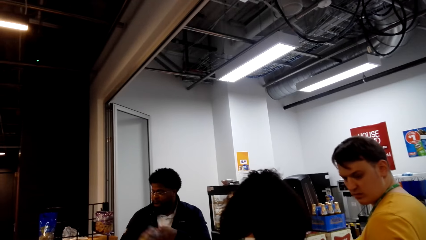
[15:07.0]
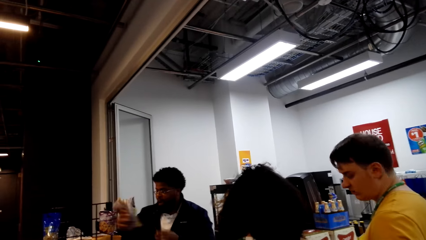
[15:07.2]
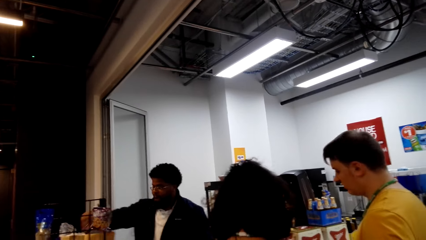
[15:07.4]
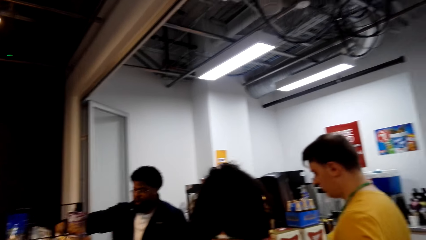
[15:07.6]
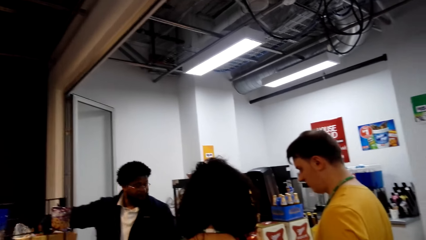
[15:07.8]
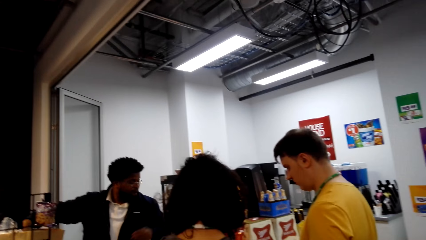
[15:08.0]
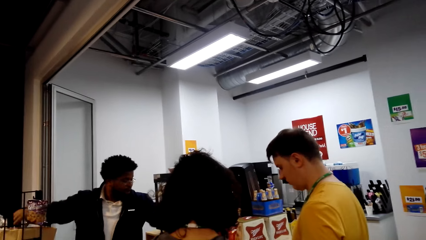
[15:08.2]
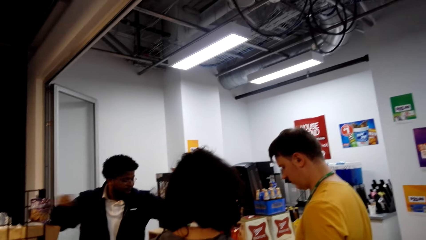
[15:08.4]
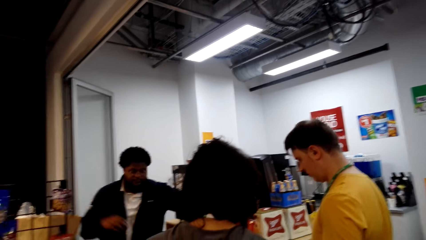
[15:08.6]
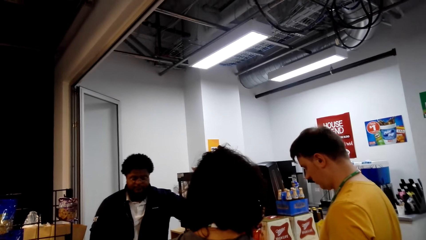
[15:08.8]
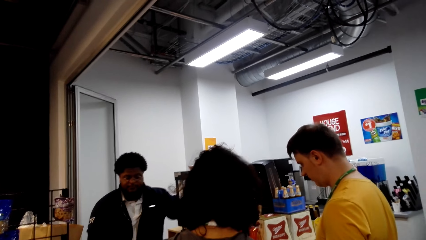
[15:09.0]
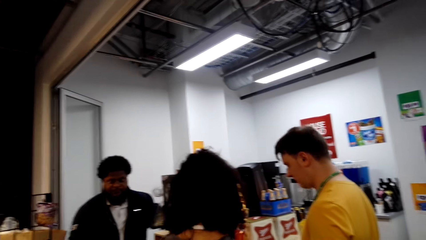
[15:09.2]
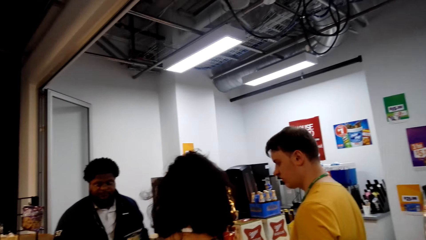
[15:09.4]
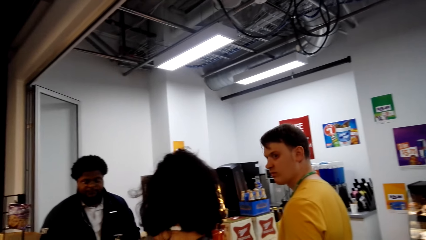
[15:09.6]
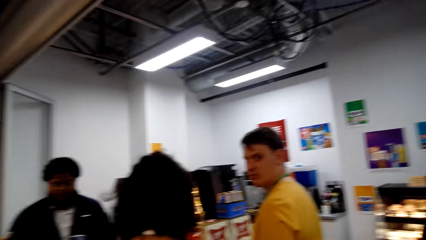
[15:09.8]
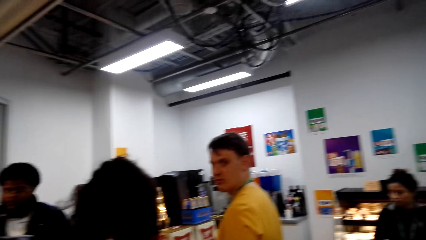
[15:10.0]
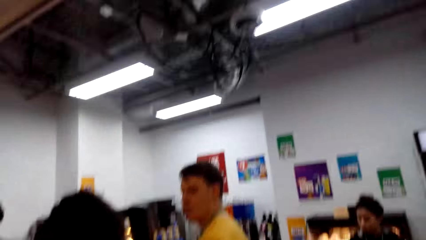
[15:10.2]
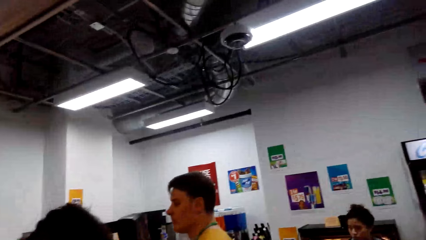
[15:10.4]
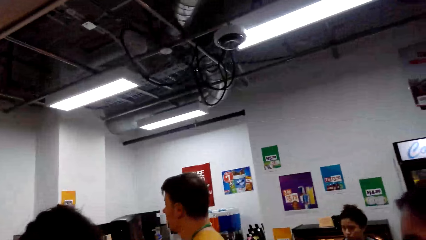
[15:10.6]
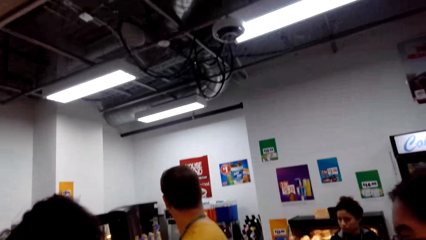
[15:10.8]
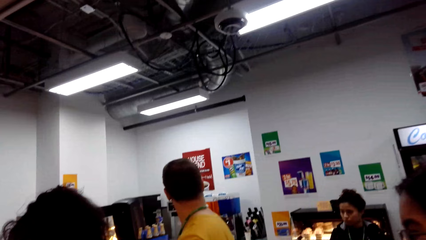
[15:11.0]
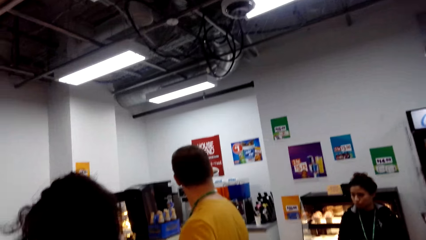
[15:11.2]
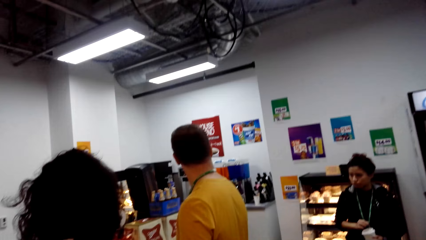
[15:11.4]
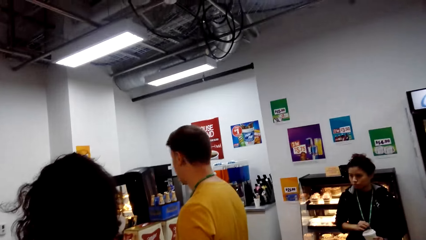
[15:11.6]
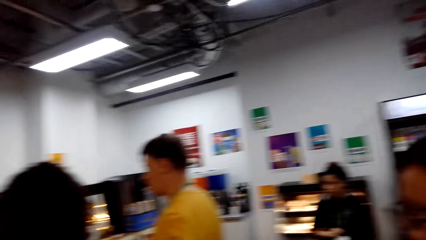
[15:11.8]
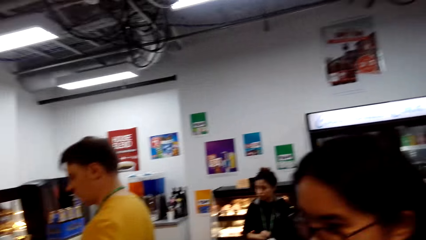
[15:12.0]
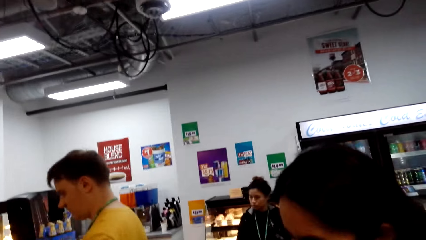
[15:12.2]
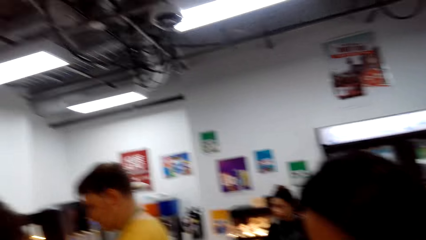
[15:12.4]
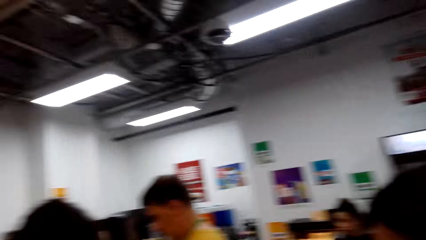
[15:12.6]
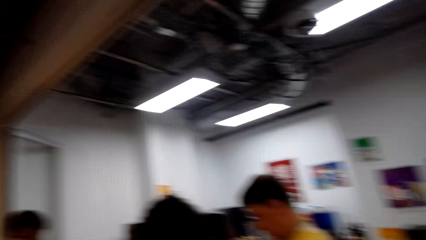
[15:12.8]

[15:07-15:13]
A person puts the shopping bag to the shelf. The camera wearer looks around the supermarket. They look around the supermarket.

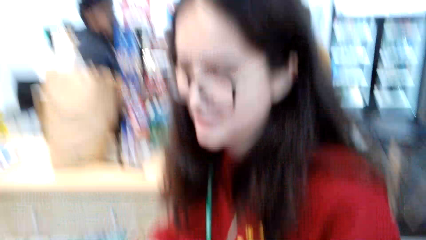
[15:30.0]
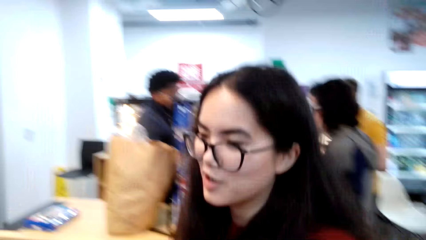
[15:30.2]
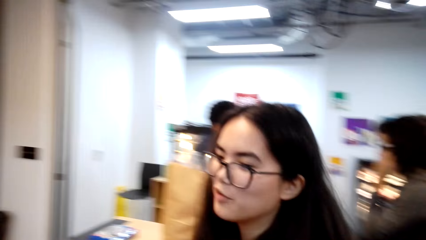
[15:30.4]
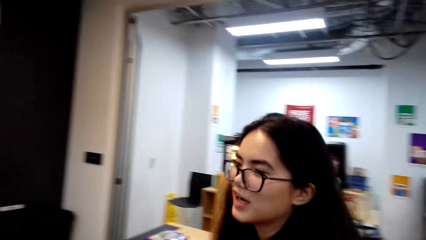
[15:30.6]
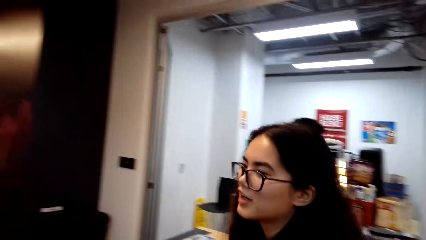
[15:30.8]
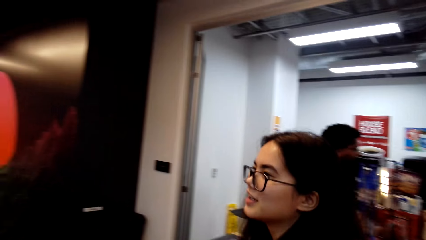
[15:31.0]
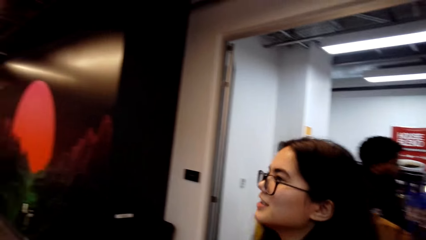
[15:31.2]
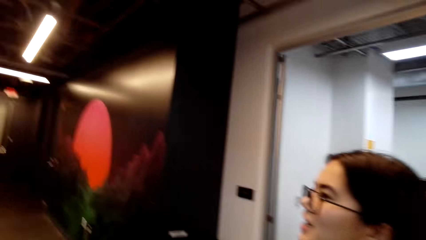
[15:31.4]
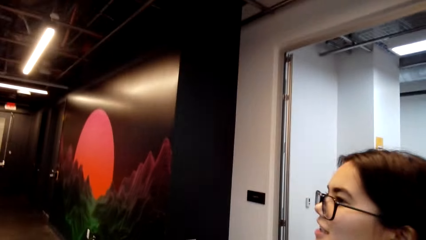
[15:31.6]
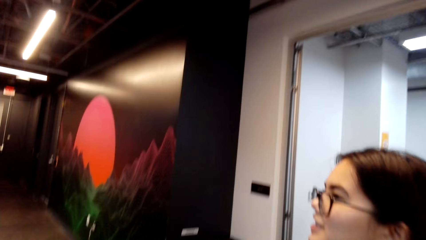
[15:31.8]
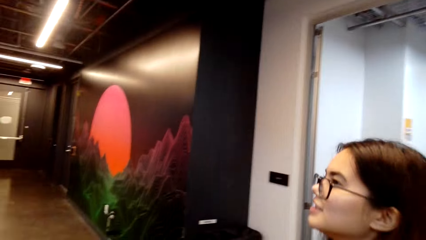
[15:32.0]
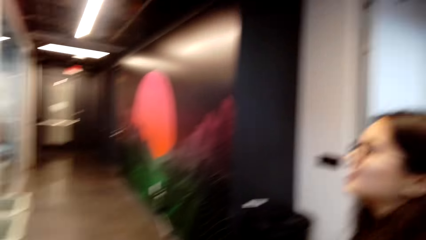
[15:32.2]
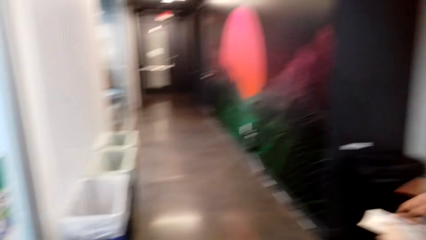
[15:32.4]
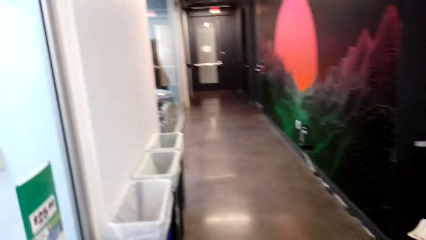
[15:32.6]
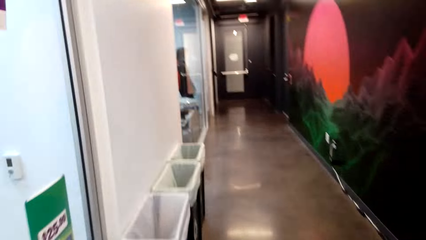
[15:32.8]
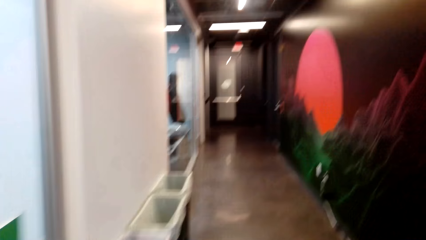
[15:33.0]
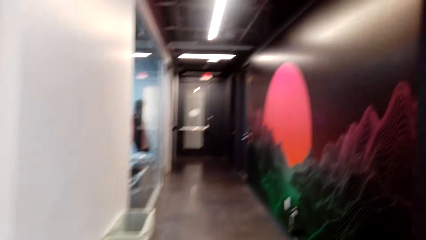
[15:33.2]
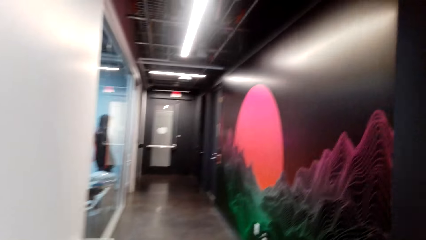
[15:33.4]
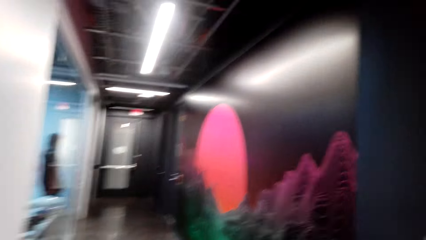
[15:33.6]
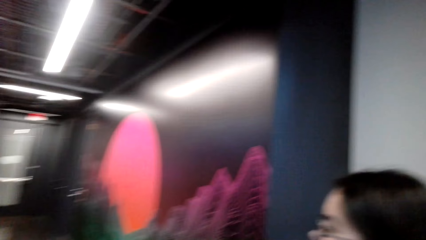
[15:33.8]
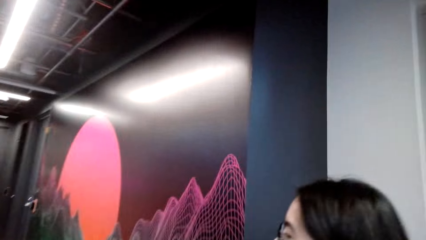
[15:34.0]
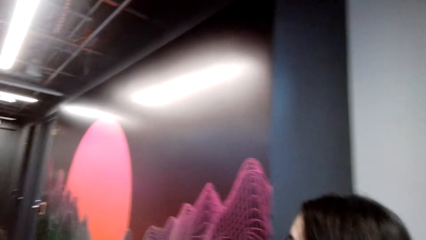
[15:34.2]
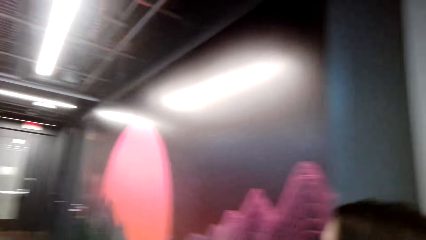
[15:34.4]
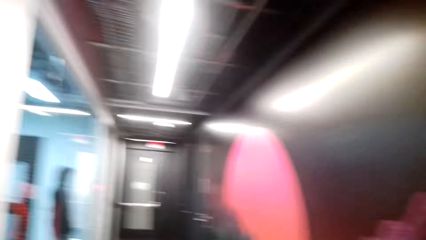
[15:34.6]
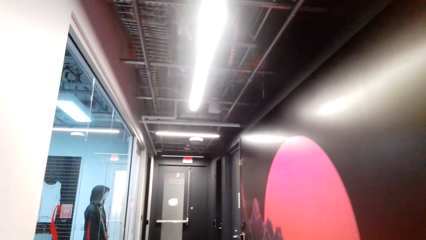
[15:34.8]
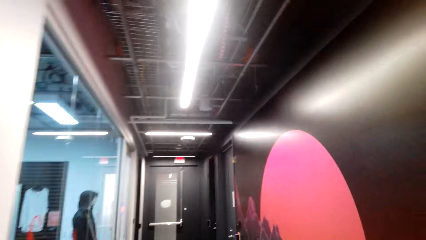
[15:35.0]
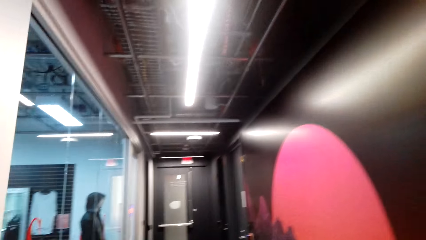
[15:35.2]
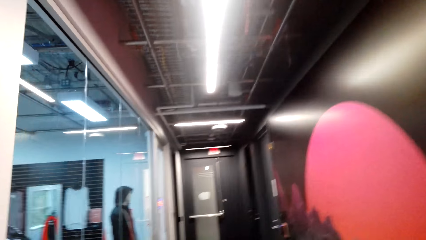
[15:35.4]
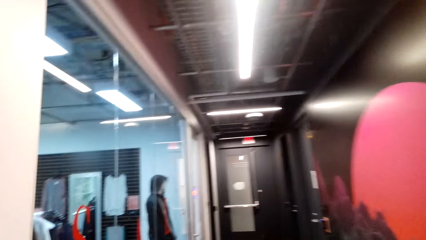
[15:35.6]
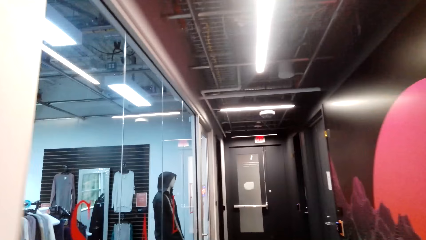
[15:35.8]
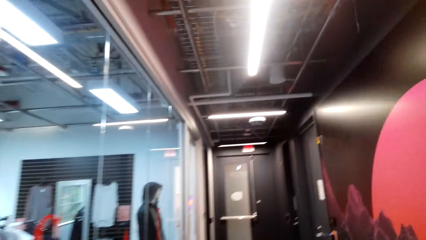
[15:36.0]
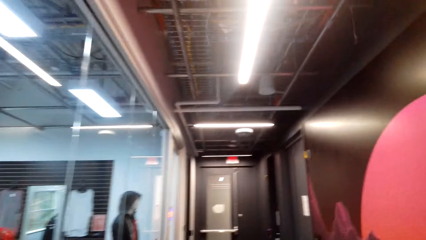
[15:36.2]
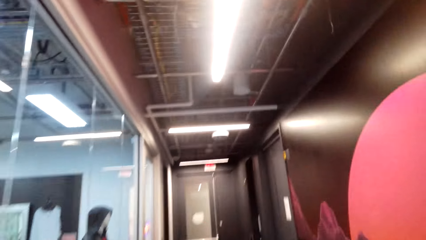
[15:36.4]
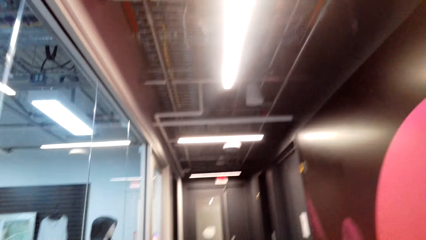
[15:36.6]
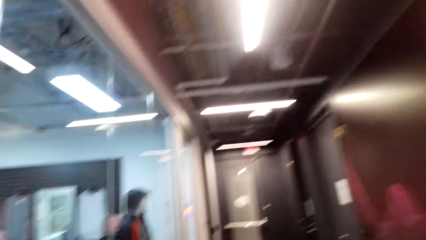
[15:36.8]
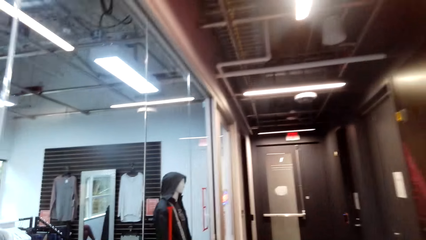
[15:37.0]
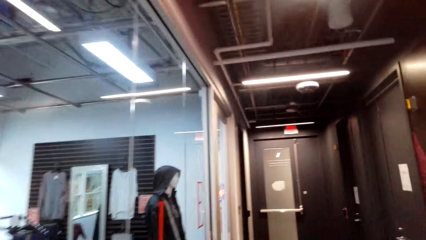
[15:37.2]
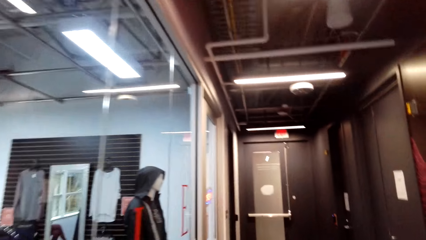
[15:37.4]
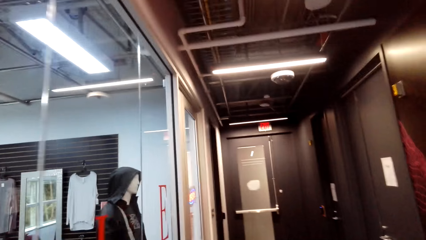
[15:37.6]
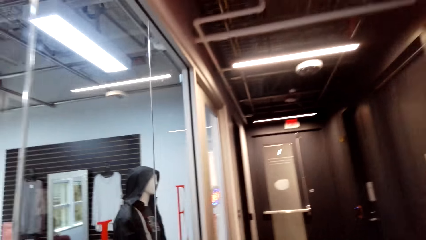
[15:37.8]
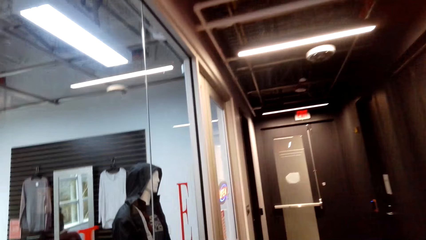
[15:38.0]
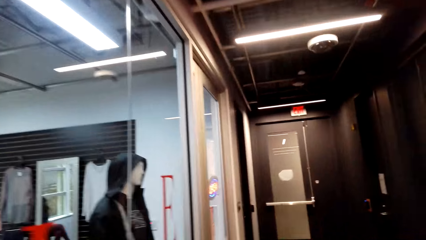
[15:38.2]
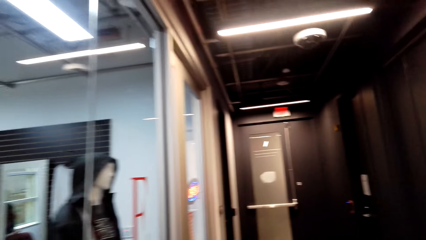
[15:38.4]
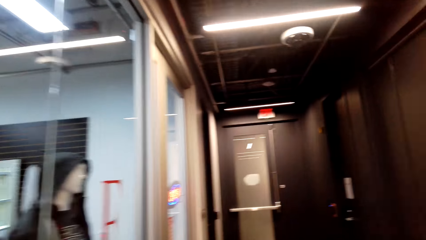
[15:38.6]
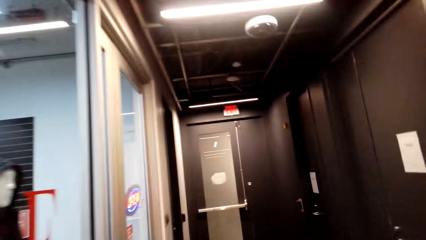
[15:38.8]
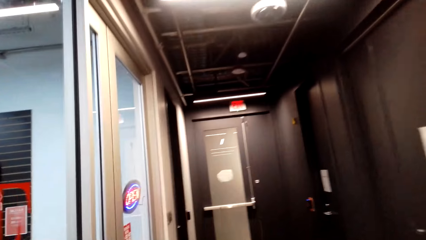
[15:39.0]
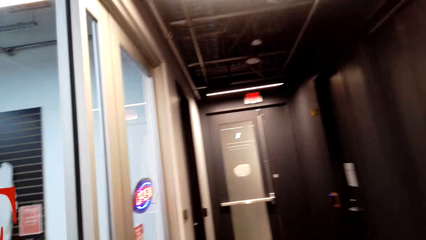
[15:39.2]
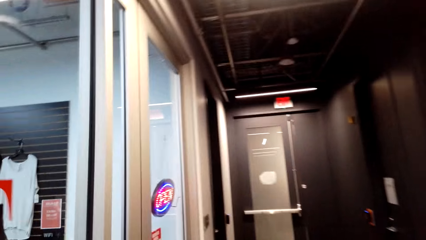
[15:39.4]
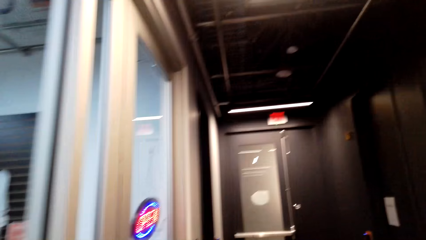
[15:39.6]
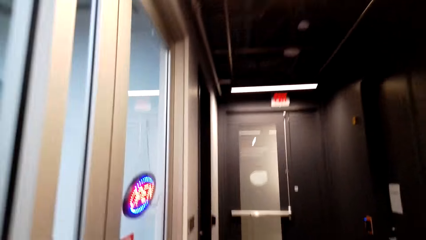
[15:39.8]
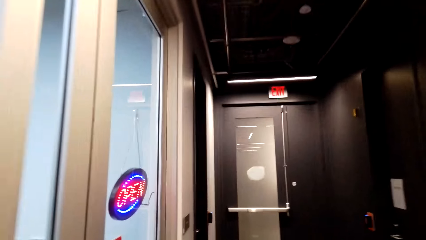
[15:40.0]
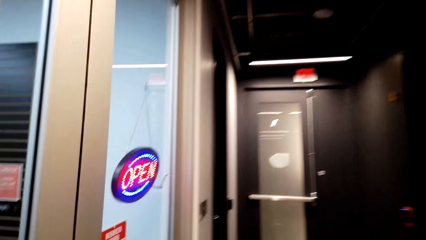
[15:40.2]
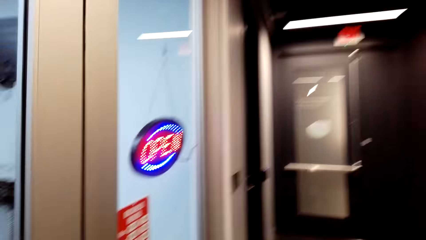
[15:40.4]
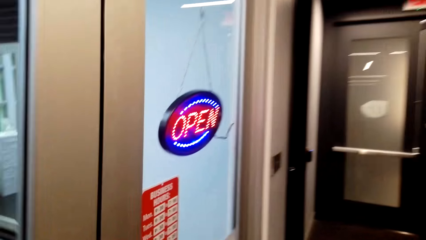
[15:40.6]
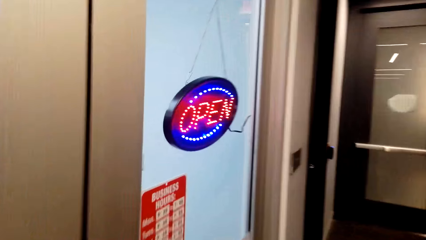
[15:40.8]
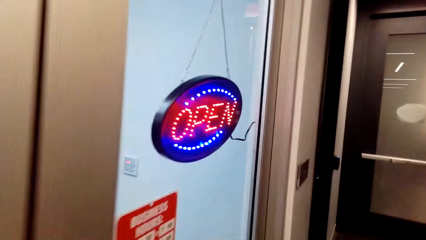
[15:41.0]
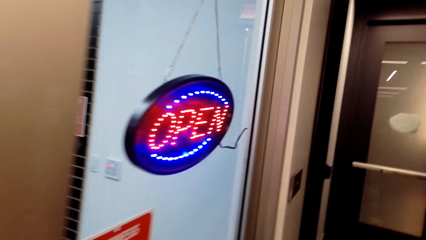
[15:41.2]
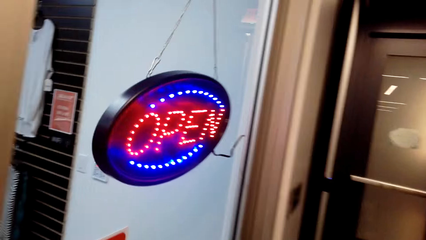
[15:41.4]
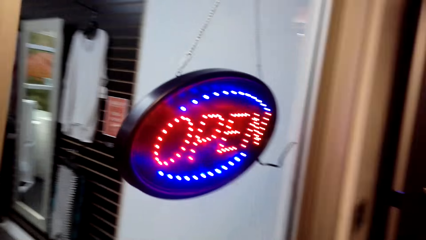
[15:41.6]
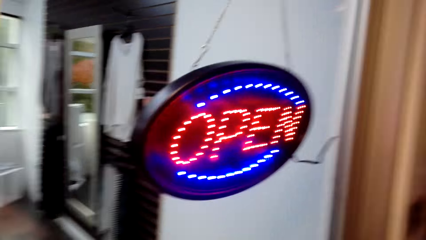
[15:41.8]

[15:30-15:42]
The camera wearer looks around the supermarket. They and a person walk around the supermarket.
